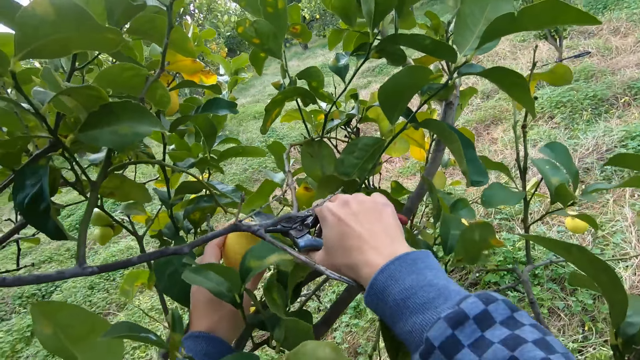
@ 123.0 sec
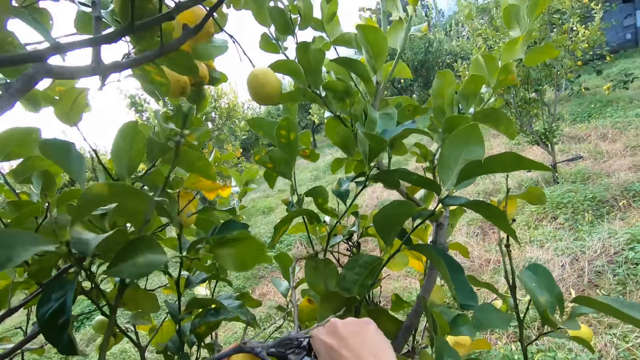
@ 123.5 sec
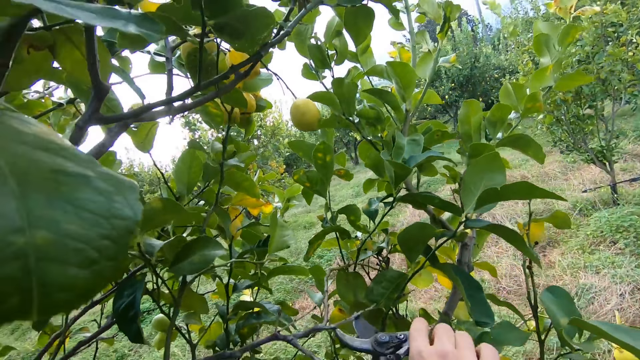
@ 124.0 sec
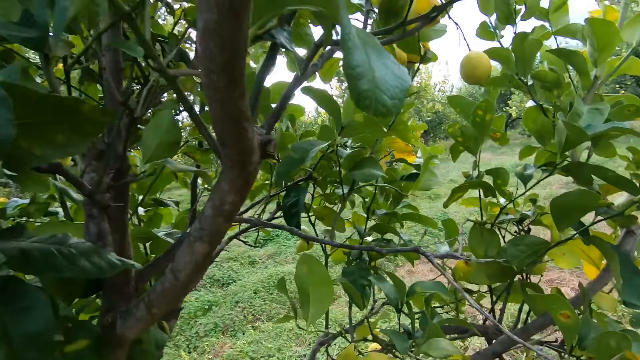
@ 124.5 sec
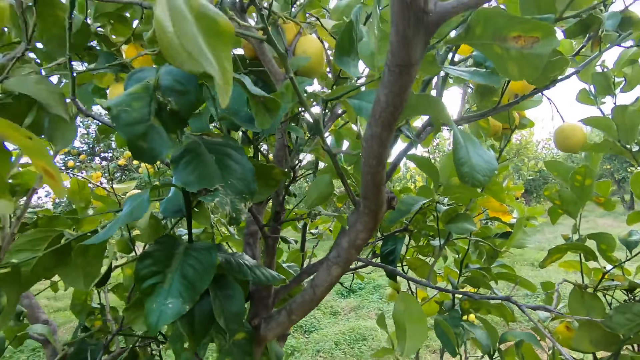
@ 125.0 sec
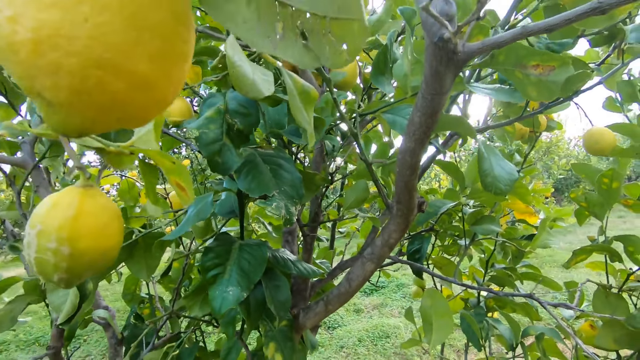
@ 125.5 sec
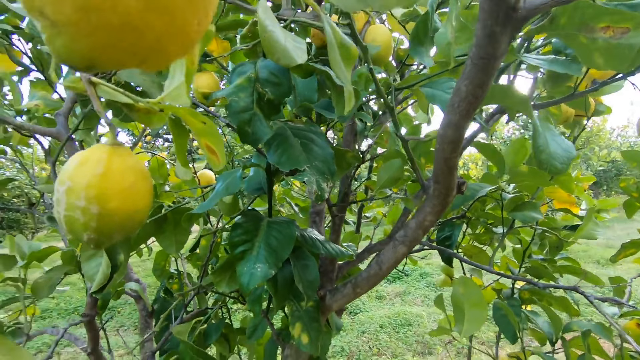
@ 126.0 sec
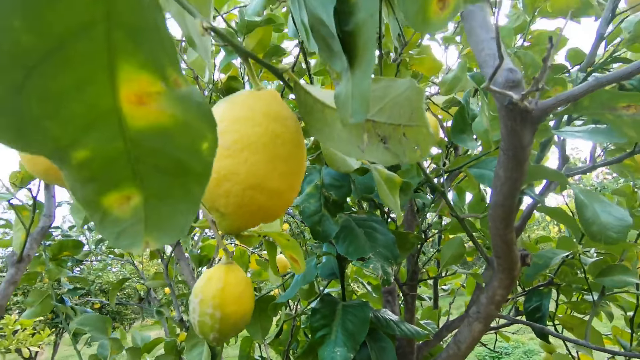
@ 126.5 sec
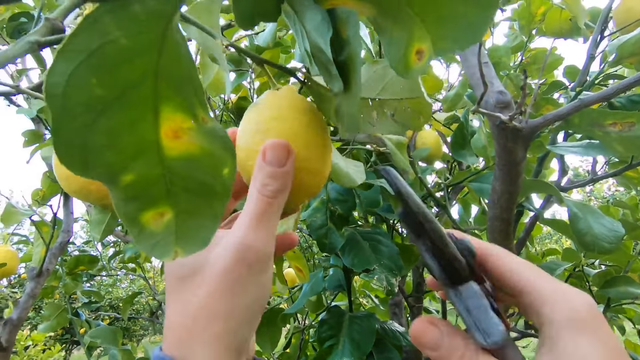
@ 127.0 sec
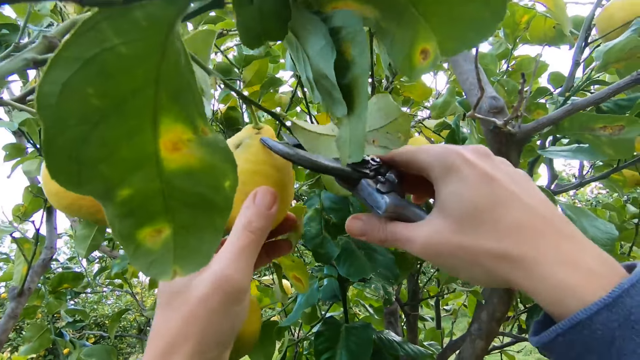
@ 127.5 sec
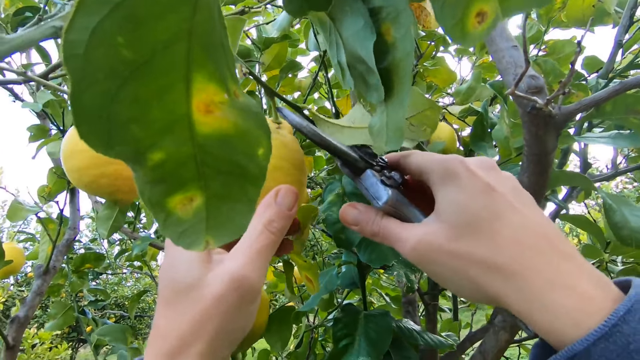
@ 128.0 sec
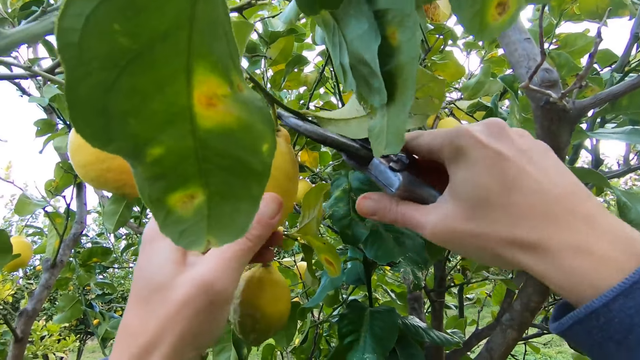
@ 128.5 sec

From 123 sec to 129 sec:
The camera wearer cuts the fruit on the tree with a pruning shear or cutter in his right hand. He drops the fruit in the bucket. He holds a lemon on the tree with his left hand. He cuts the lemon with the cutter in his right hand.

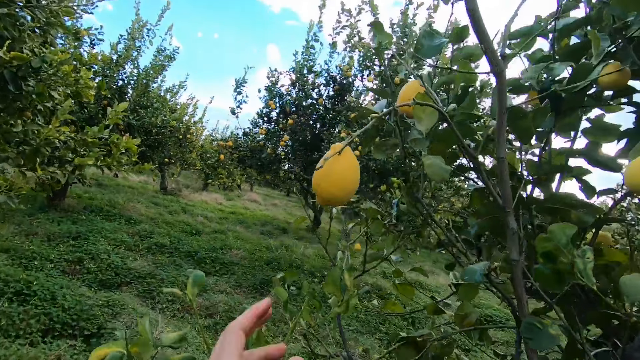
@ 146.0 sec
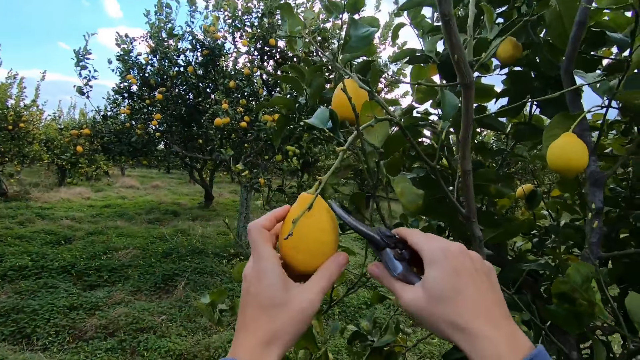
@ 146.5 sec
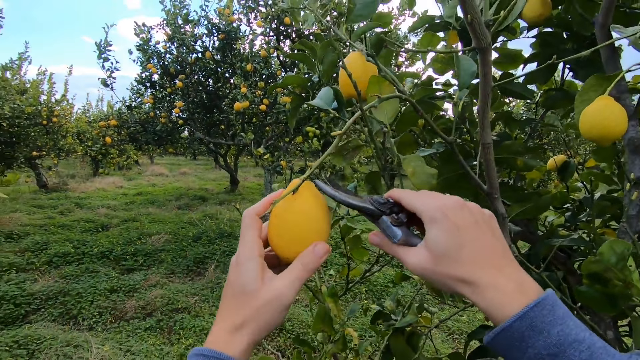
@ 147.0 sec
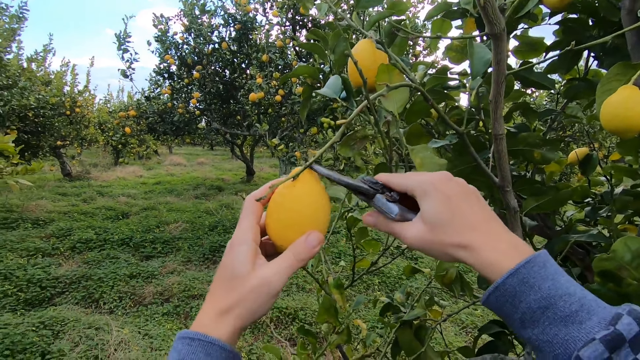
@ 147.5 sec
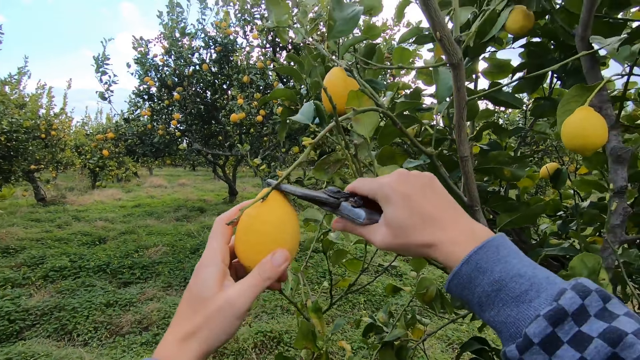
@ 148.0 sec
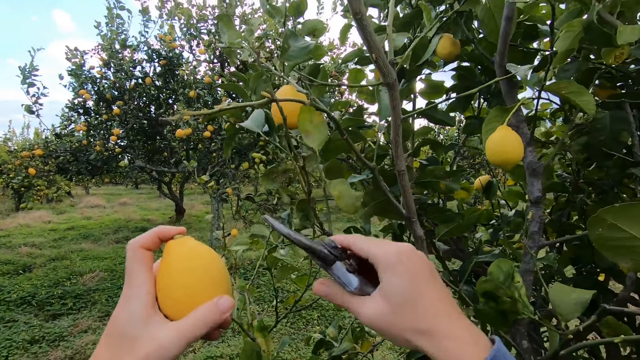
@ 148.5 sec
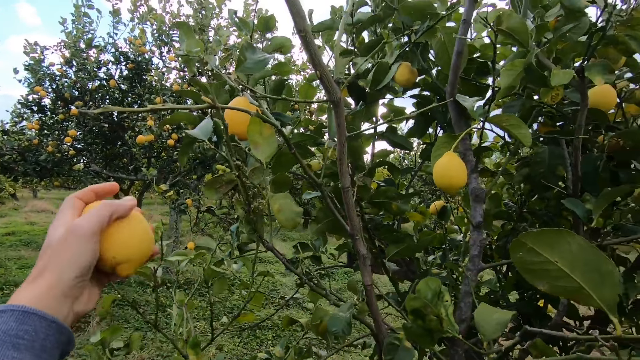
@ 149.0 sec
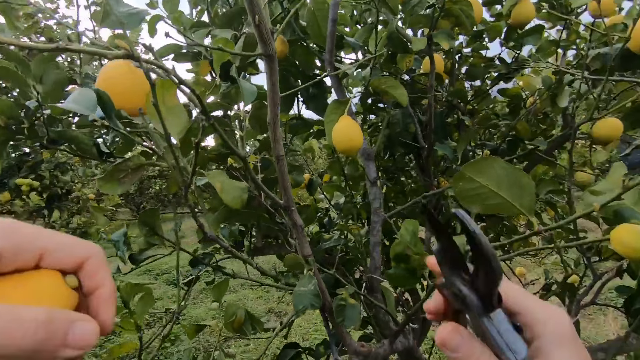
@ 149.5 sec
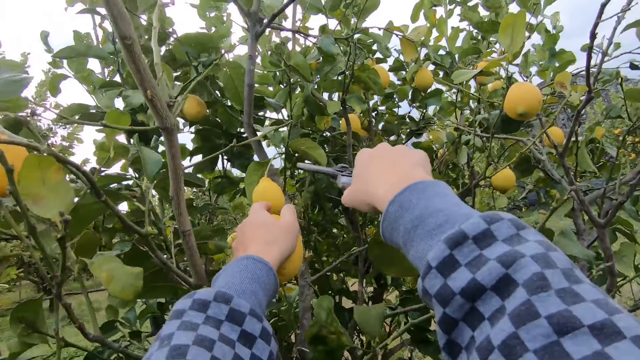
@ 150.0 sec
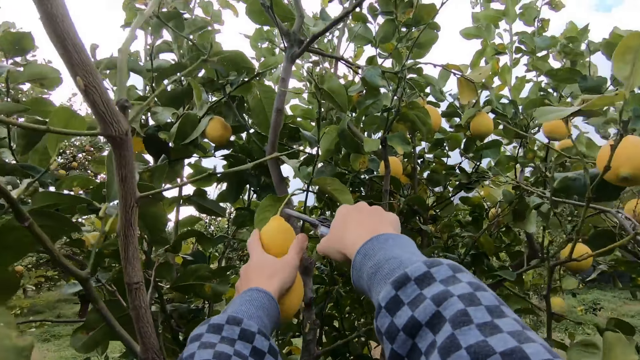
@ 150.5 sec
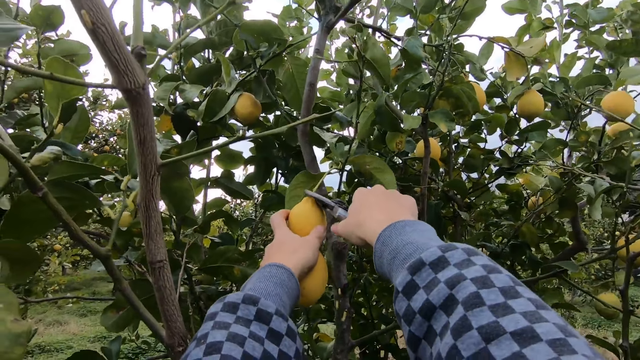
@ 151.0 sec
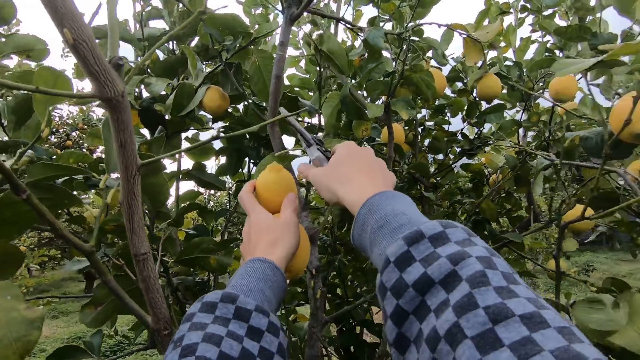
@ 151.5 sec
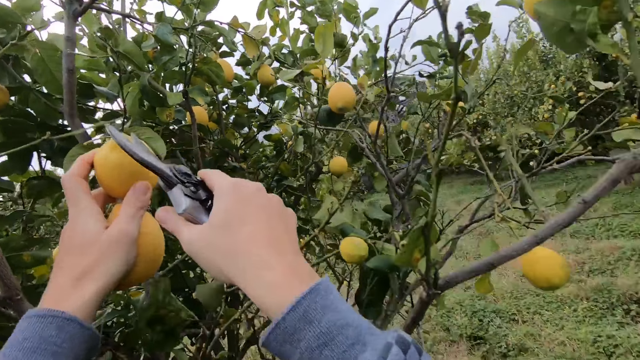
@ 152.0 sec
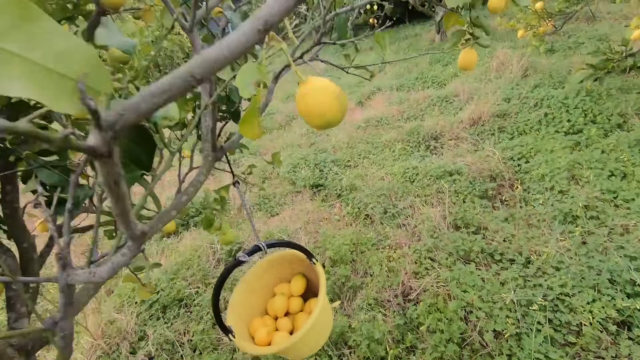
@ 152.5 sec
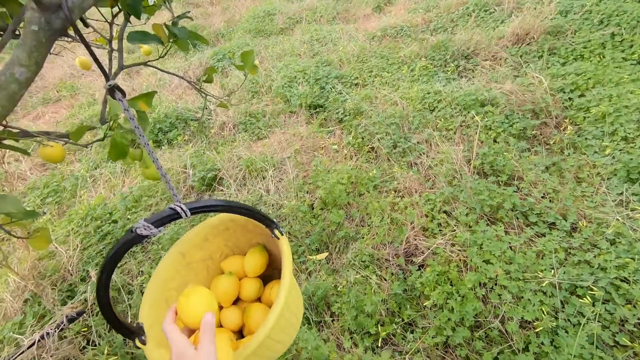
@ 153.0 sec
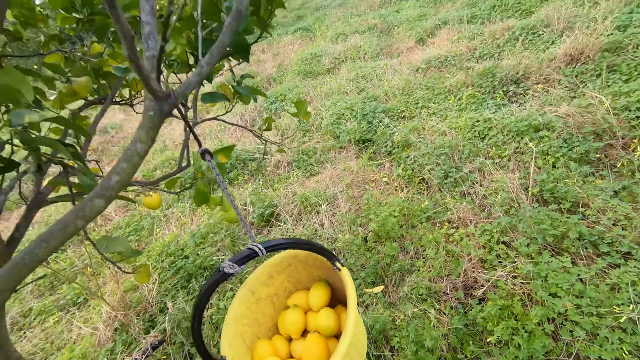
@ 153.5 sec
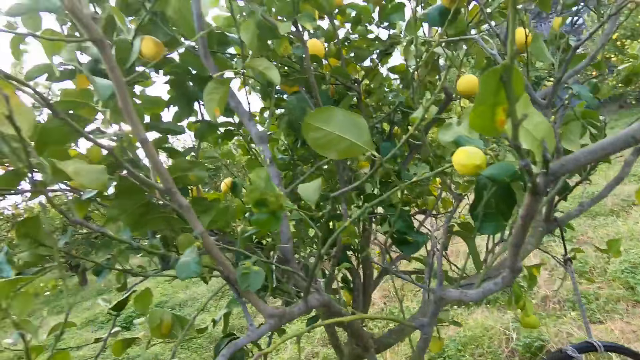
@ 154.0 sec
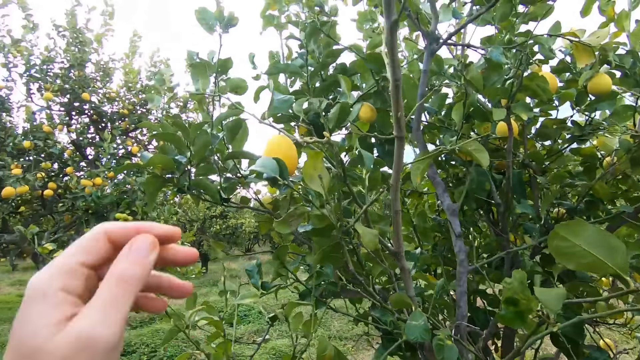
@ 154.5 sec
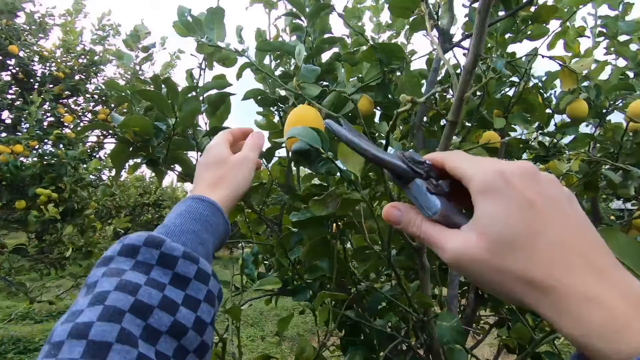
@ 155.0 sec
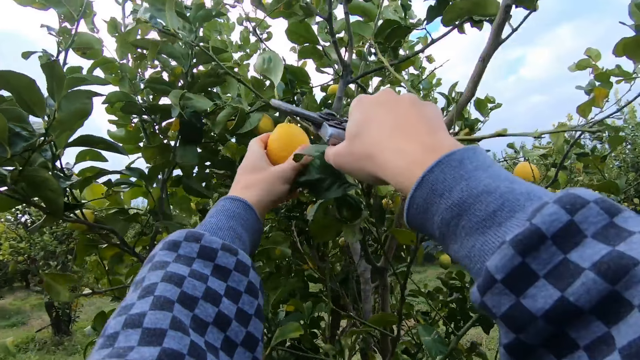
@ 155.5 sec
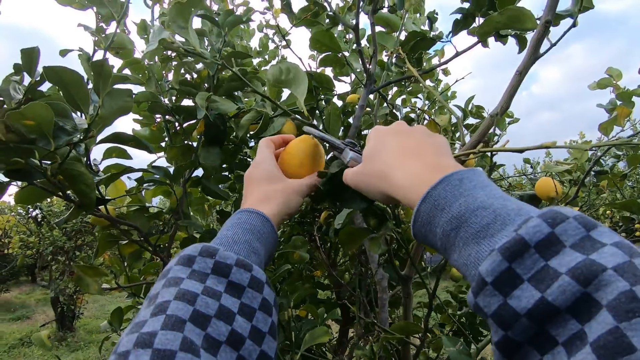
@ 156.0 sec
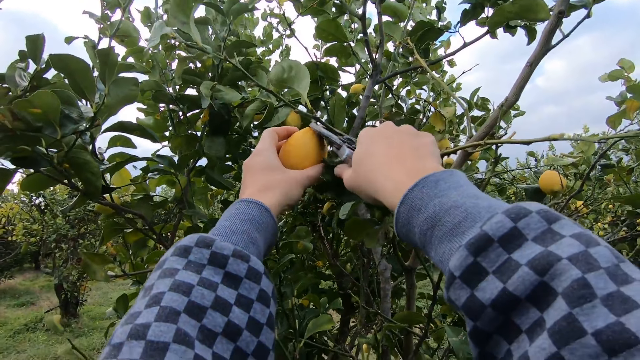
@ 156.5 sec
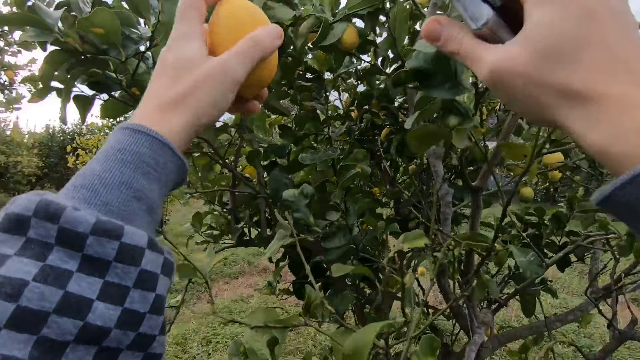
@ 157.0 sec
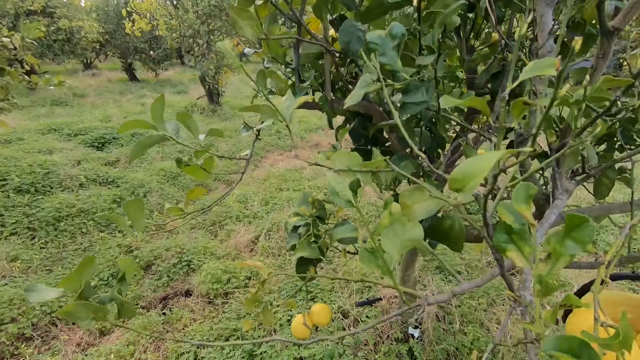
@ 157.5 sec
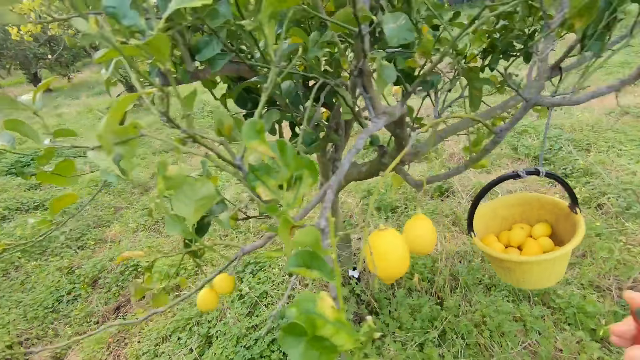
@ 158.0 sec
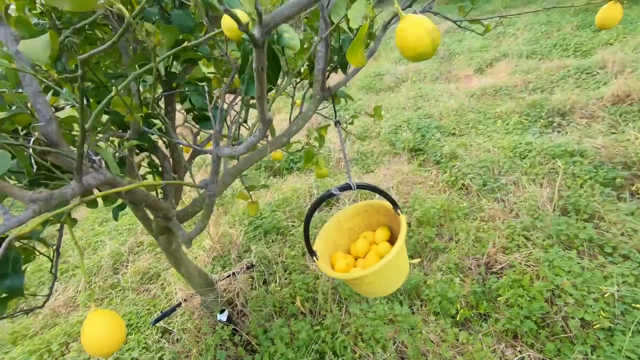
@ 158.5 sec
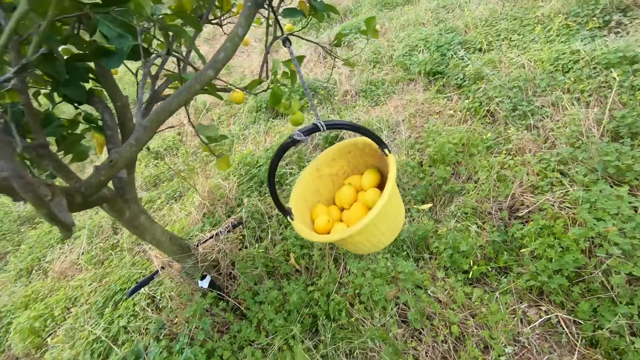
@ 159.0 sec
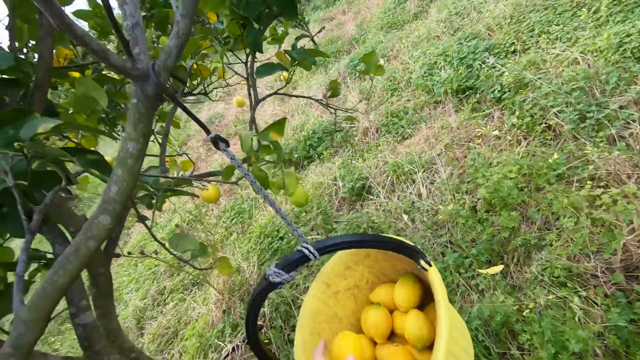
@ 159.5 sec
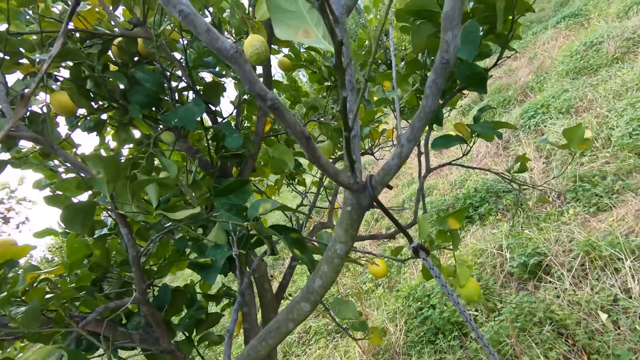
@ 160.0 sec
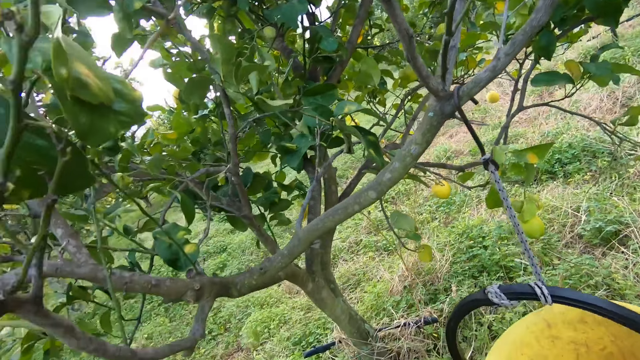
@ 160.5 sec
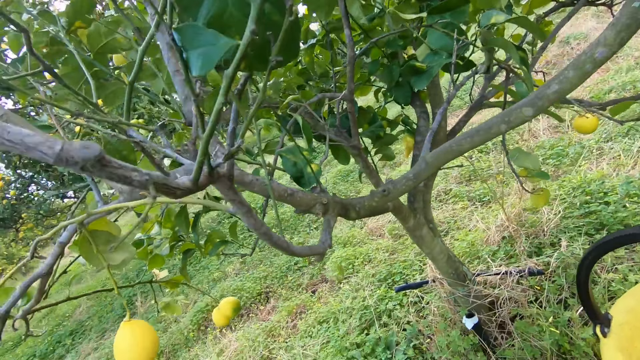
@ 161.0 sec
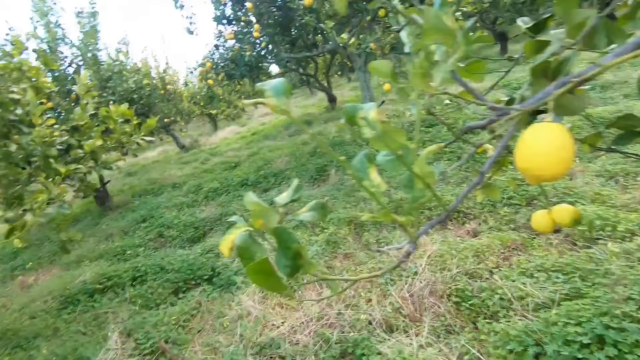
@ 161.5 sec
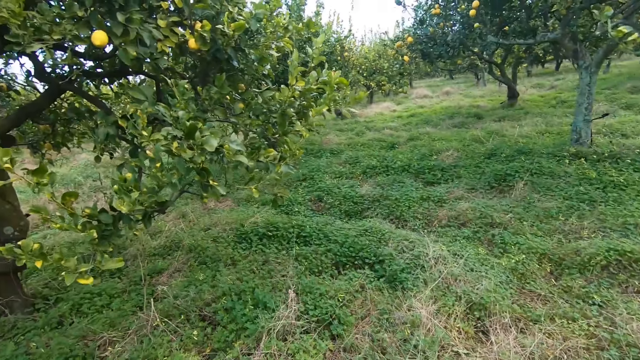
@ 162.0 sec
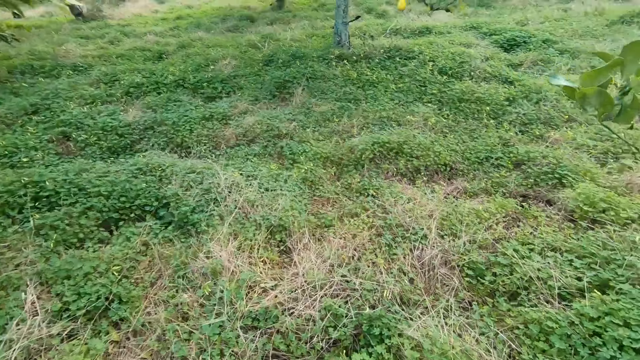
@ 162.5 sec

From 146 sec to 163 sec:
The camera wearer holds the fruit on the tree with his left hand. He cuts the fruit on the tree with a pruning shear in his right hand. He holds the fruit on the tree with his left hand. He cuts the fruit on the tree with the pruning shear in his right hand. He drops the fruits in the bucket with his left hand. He holds the fruit on the tree with his left hand. He cuts the fruit on the tree with the pruning shear in his right hand. He walks toward the bucket of fruits. He drops the fruit in the bucket with his left hand. He looks around the field and walks around the field.
